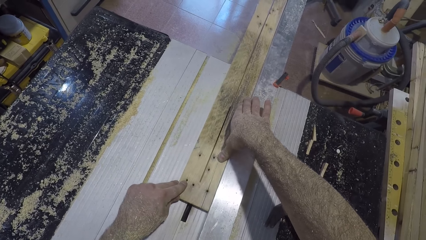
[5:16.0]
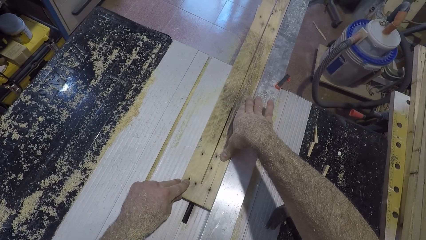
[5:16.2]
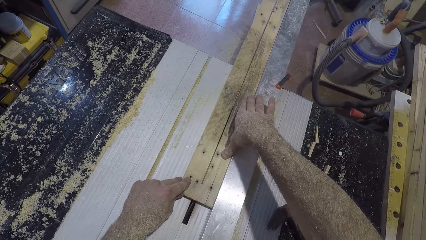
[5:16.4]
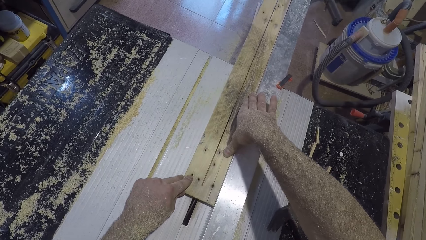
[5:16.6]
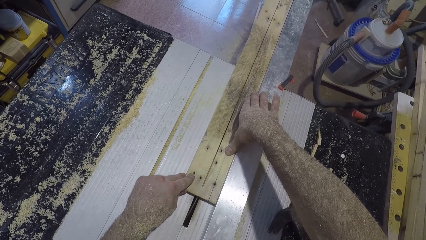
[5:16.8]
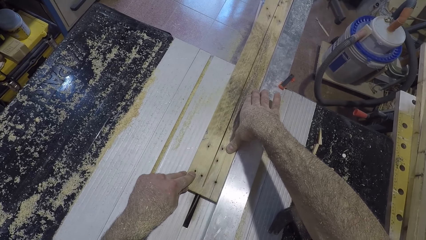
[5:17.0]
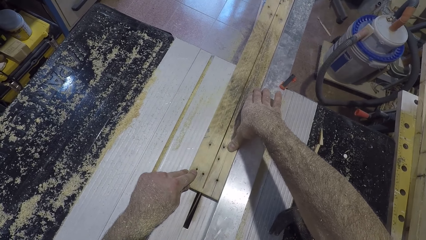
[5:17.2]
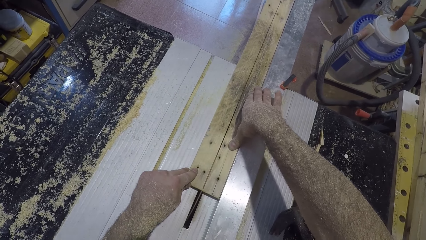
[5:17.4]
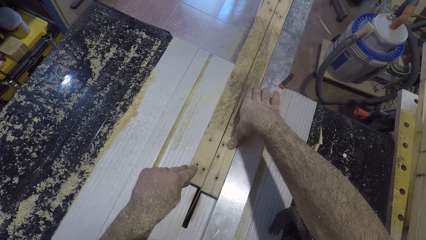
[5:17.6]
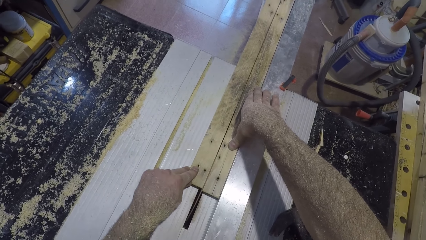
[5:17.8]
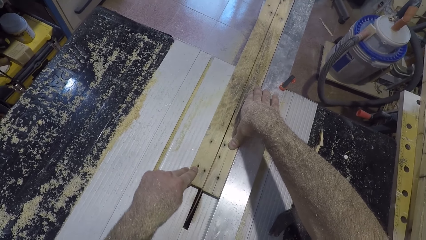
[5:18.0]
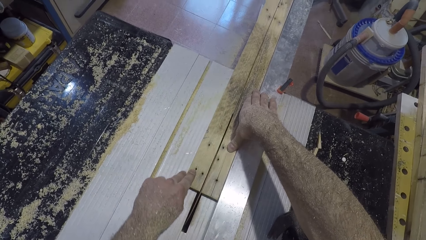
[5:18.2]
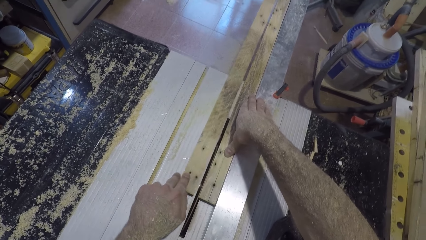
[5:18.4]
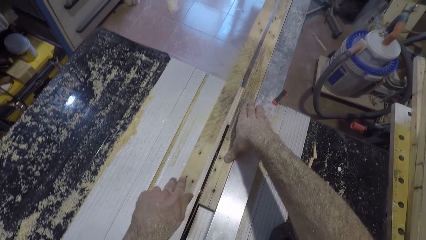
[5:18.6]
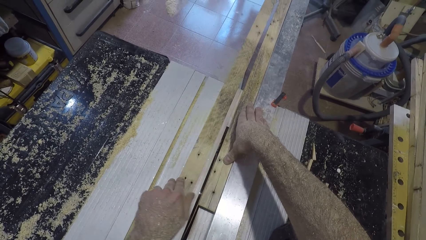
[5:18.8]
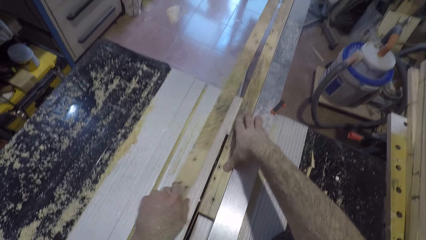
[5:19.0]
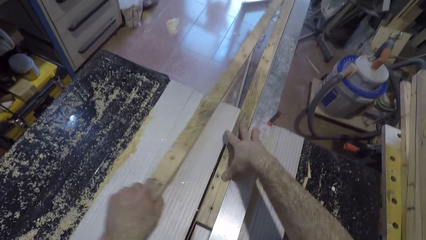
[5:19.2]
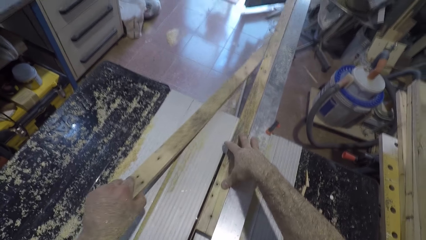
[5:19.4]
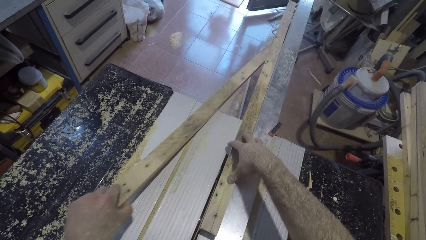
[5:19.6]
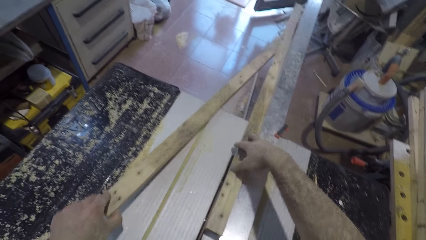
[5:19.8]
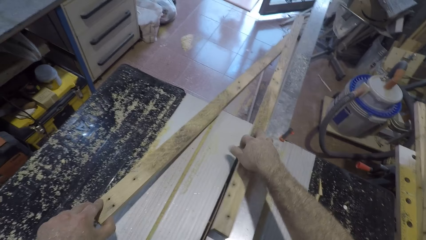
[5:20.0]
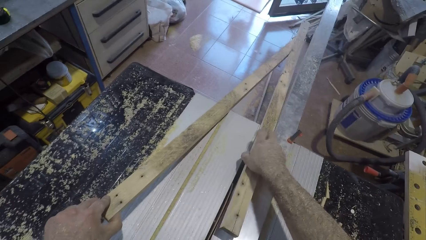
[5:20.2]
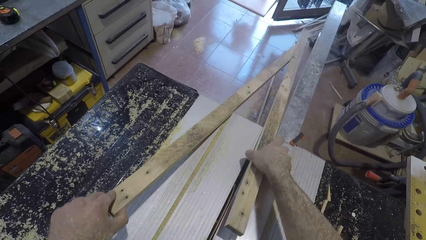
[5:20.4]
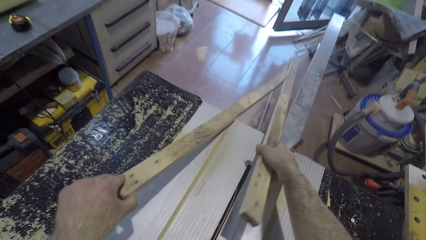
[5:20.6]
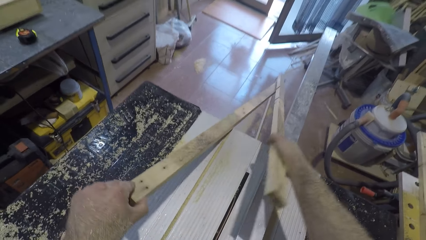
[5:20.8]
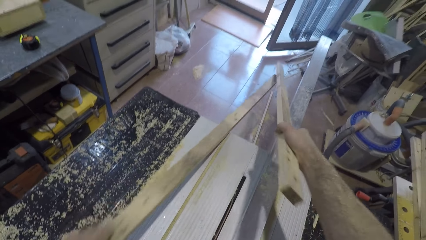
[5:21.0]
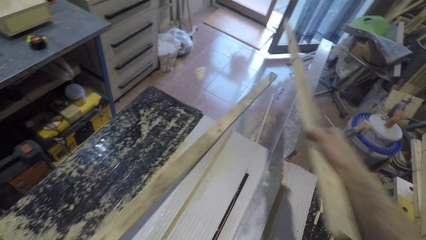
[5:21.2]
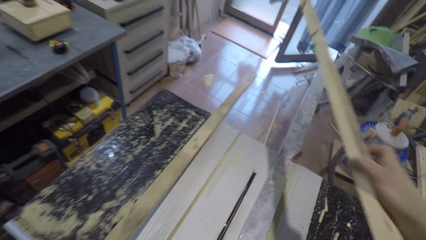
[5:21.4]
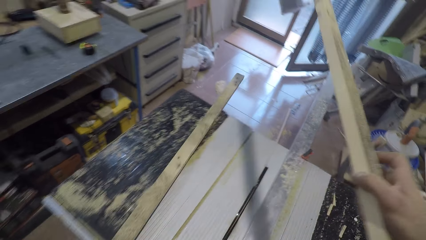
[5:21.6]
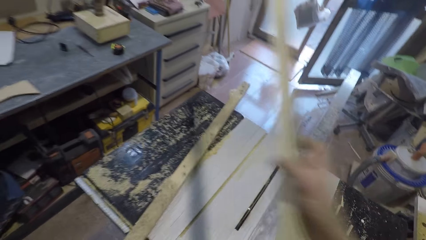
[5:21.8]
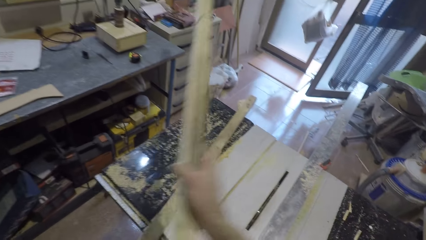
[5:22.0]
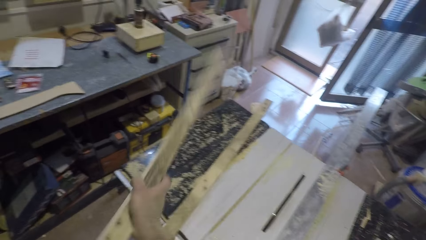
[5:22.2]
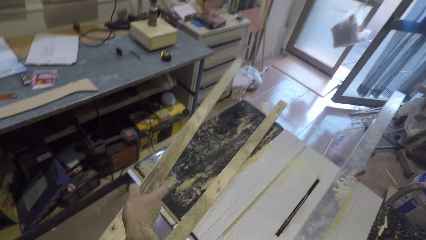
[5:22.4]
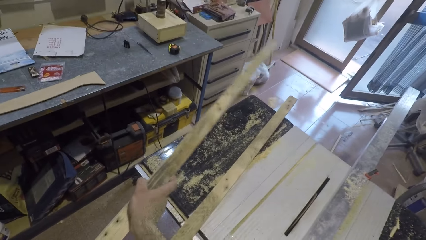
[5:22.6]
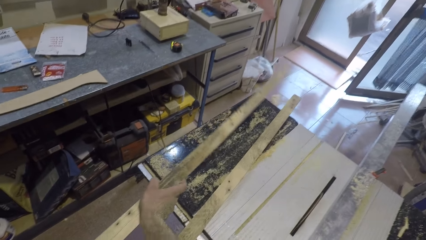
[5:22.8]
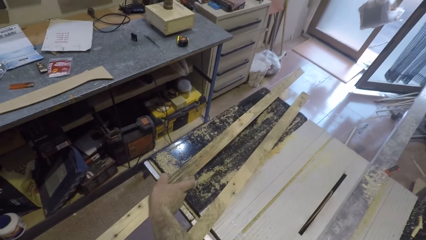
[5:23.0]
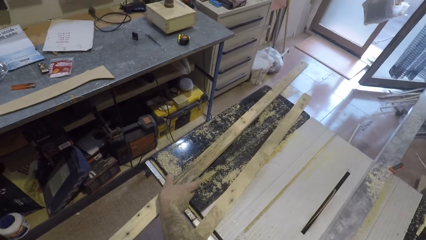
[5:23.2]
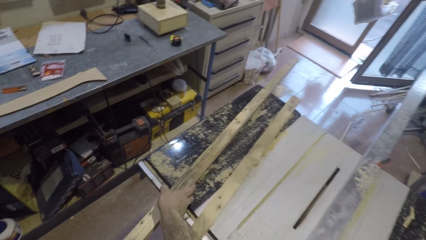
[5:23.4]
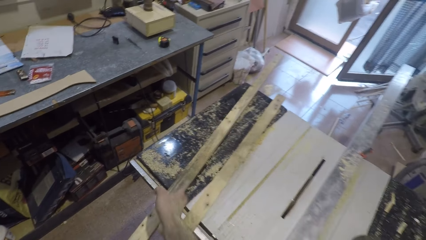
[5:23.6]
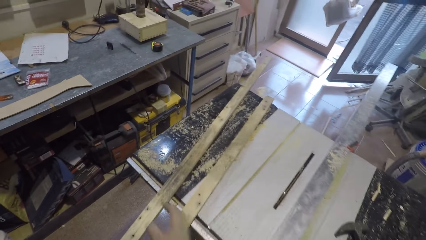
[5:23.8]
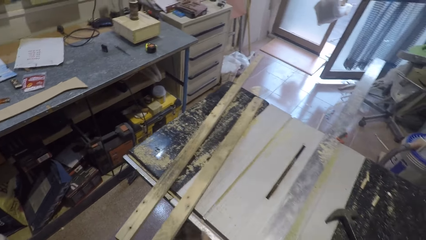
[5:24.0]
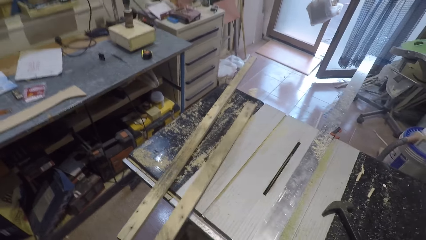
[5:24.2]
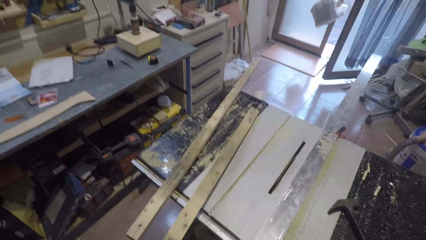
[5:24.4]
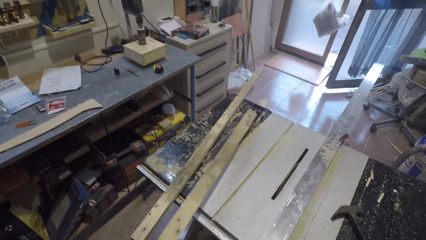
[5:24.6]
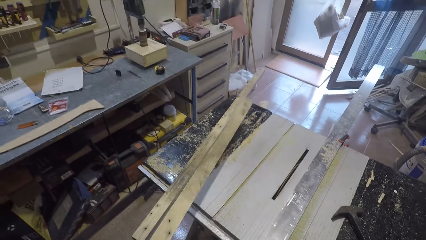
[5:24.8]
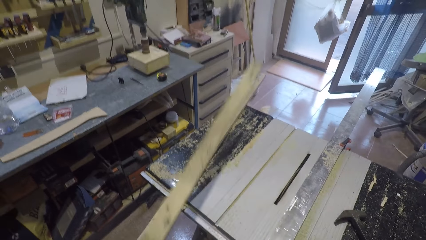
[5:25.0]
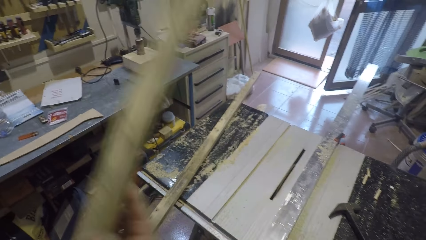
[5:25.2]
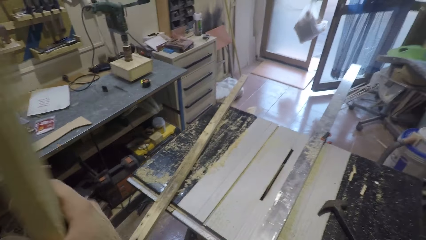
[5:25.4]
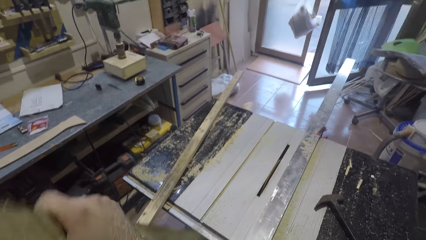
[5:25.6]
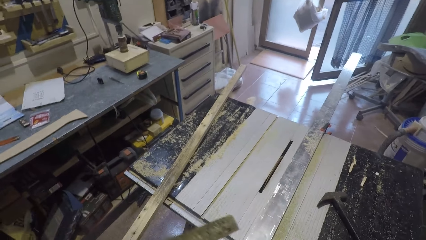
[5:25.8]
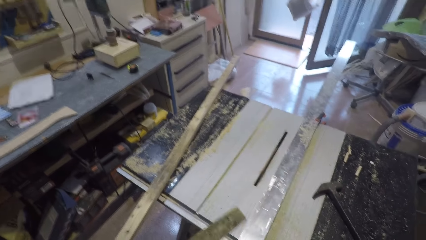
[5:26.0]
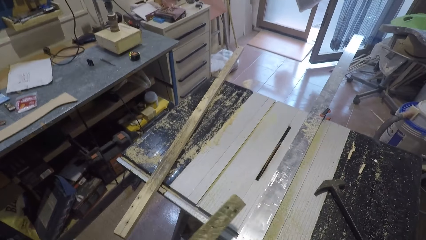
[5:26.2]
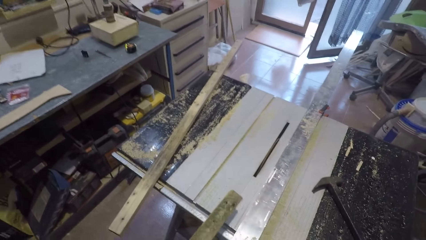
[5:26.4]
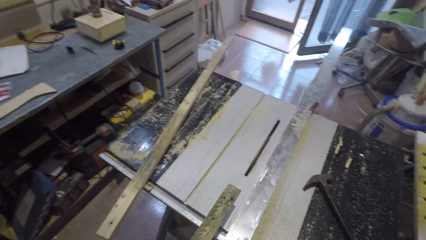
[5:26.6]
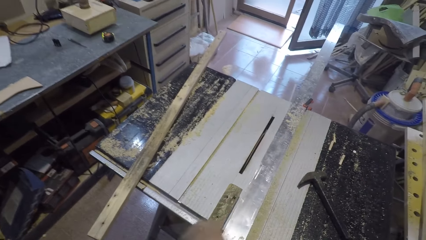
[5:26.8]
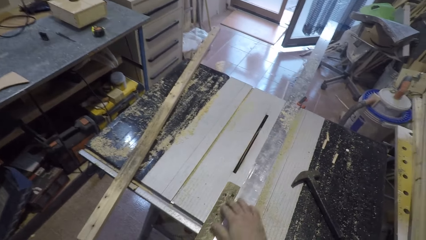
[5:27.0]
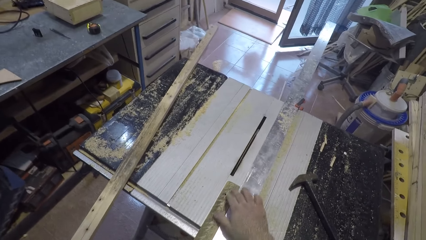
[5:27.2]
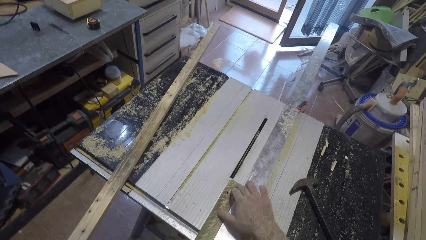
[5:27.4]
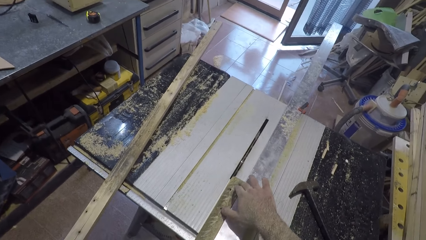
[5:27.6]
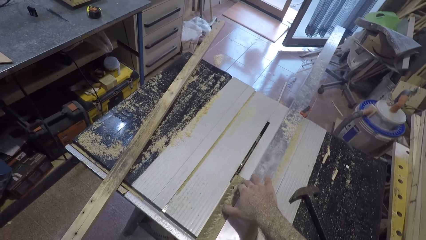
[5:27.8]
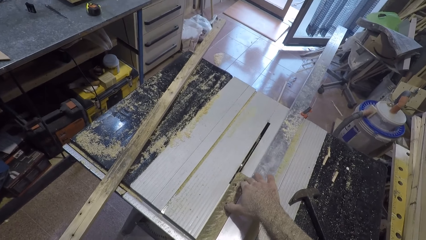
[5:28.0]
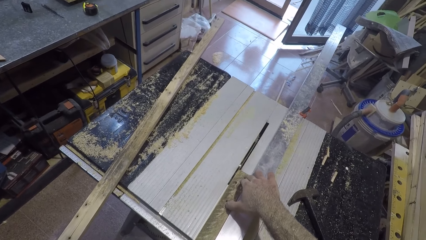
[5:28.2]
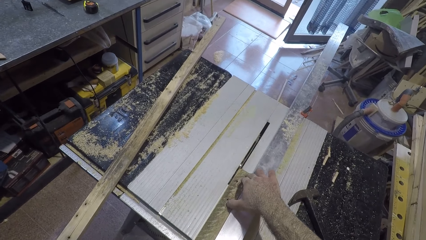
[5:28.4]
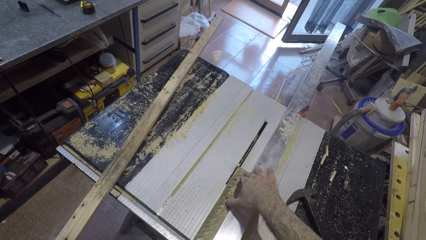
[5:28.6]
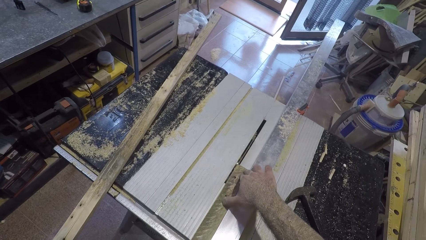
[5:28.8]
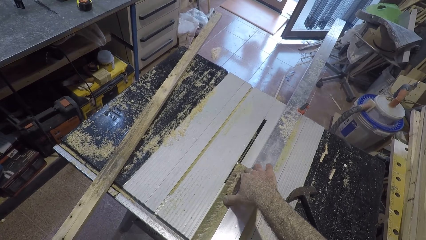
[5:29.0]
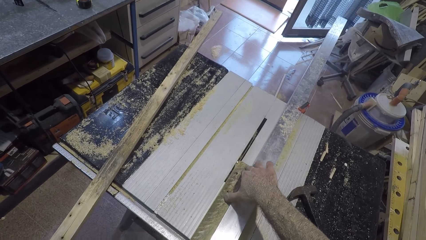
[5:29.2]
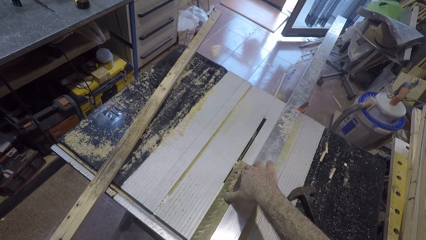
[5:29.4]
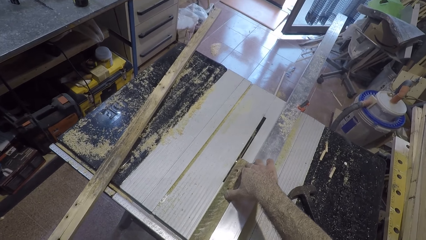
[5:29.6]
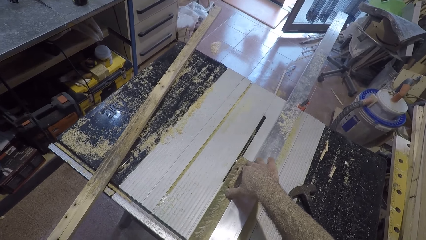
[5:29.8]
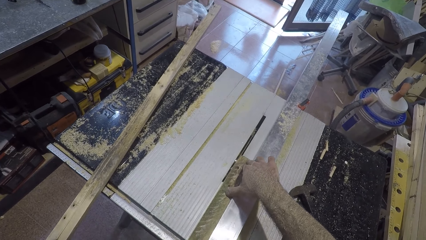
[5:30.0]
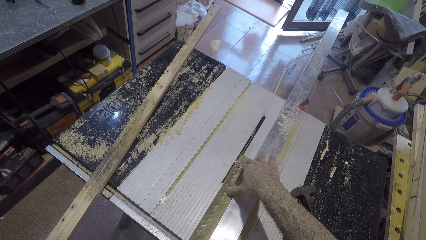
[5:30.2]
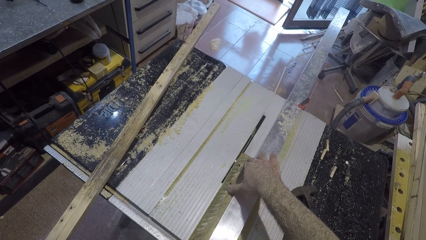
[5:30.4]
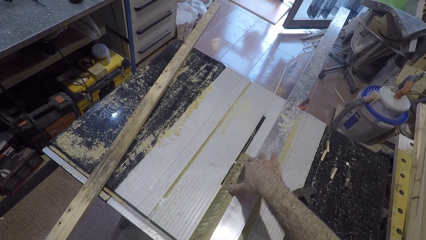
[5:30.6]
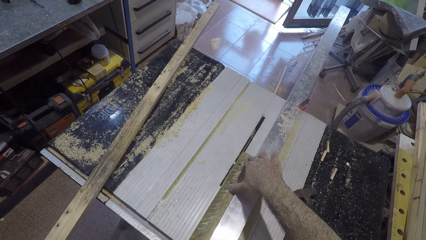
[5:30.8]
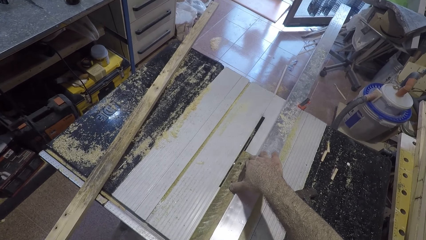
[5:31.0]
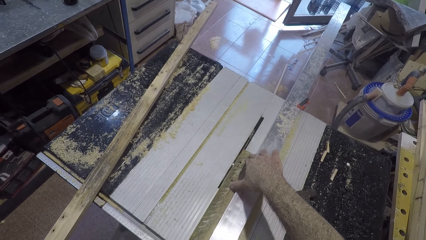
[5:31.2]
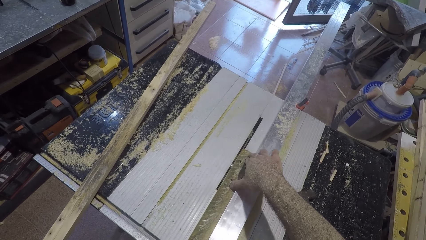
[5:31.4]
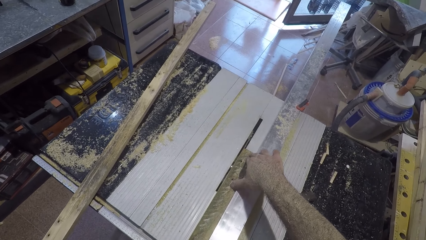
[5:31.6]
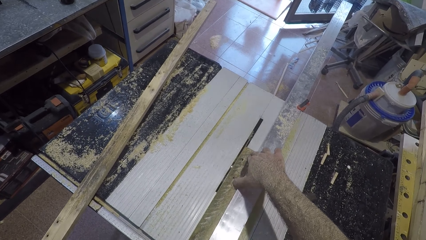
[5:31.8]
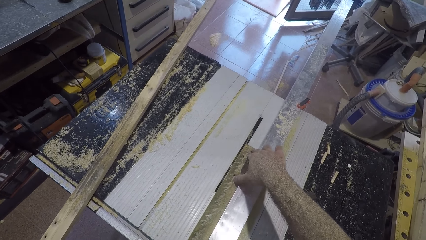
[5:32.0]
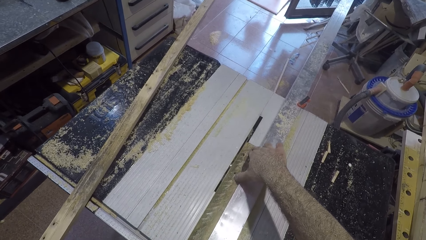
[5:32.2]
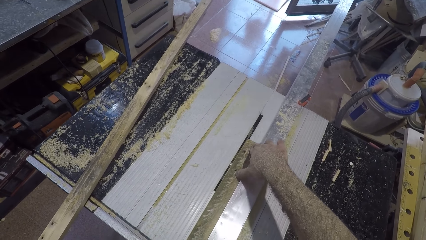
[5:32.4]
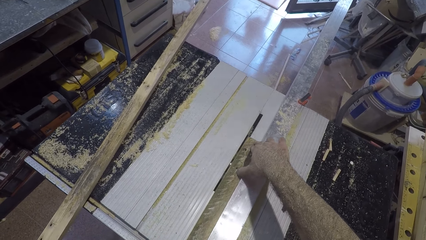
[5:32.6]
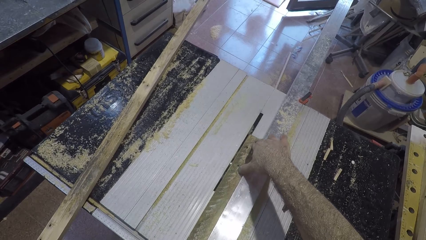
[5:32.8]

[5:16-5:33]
The camera wearer divides the plank in two. He picks up the cut timber. He moves away from one of the planks. He raises the two planks. He places the second plank on the other side of the woodworking machine. He pulls the timber from the table saw. He gradually moves the first plank with his left hand. He raises the first plank and puts down the first plank. He cuts the timber with the table saw. He touches the first plank with his right hand. He moves the first plank slightly on the woodworking machine.
